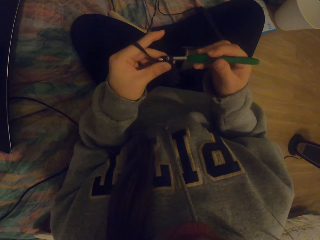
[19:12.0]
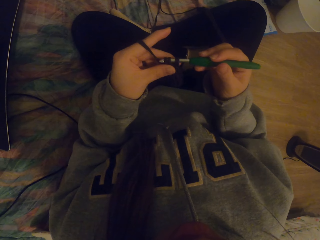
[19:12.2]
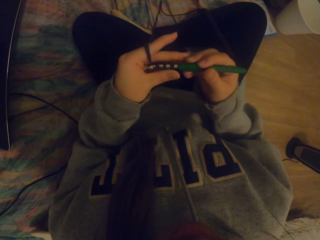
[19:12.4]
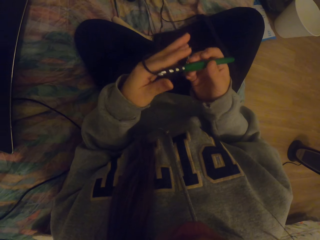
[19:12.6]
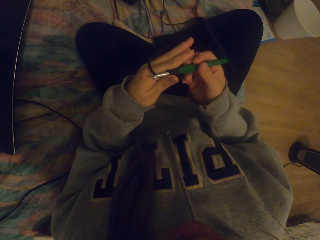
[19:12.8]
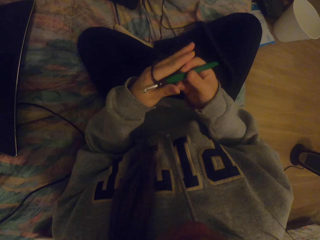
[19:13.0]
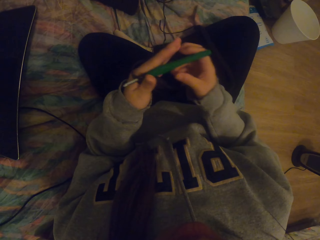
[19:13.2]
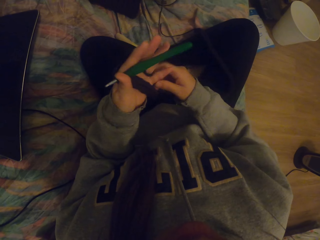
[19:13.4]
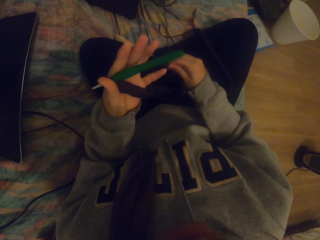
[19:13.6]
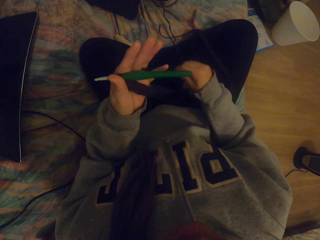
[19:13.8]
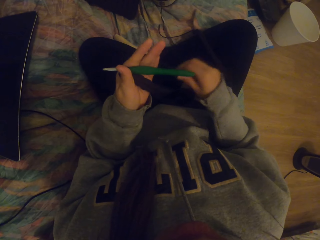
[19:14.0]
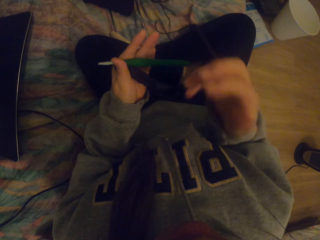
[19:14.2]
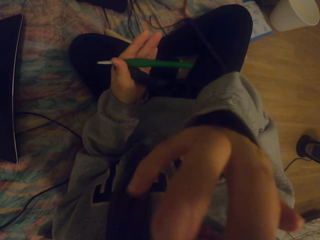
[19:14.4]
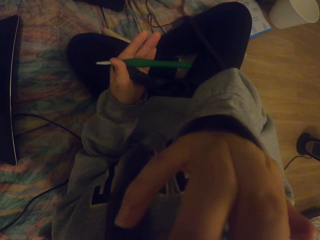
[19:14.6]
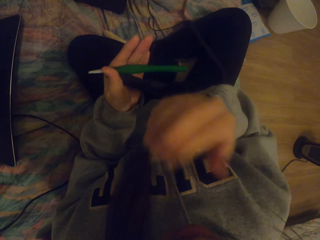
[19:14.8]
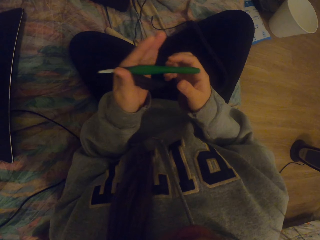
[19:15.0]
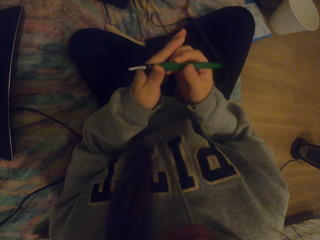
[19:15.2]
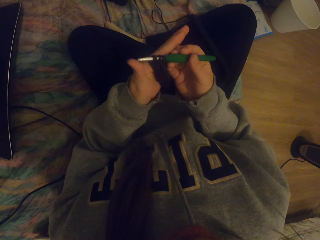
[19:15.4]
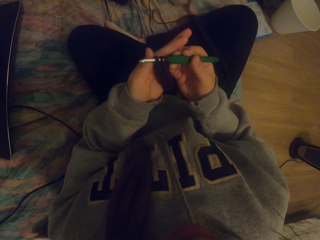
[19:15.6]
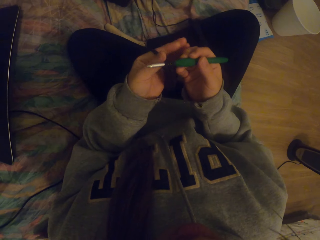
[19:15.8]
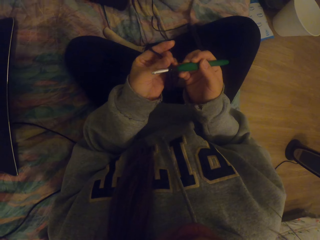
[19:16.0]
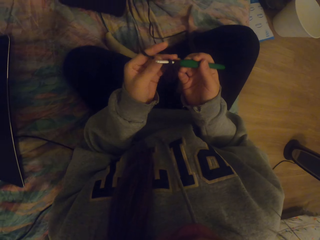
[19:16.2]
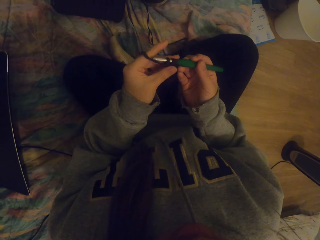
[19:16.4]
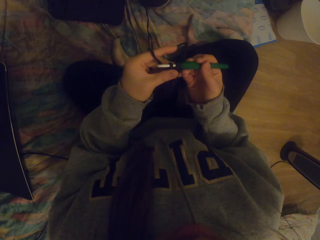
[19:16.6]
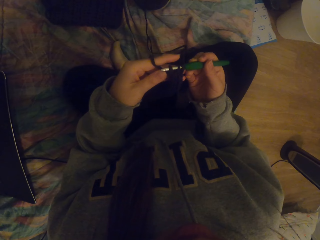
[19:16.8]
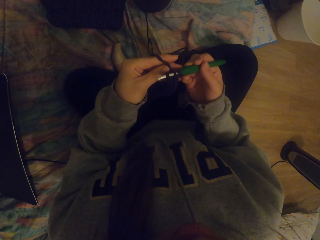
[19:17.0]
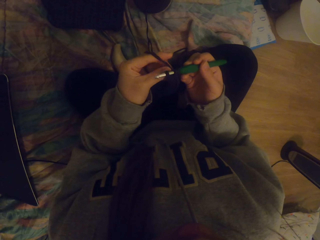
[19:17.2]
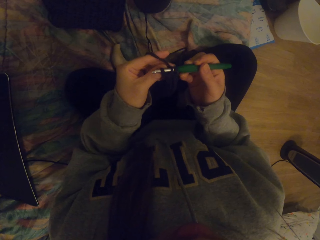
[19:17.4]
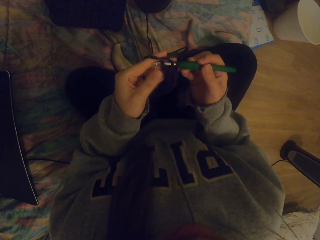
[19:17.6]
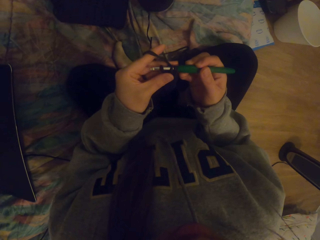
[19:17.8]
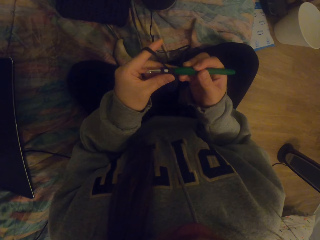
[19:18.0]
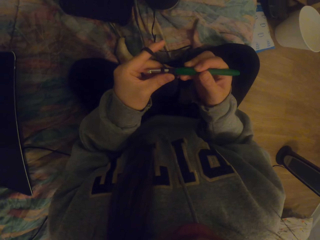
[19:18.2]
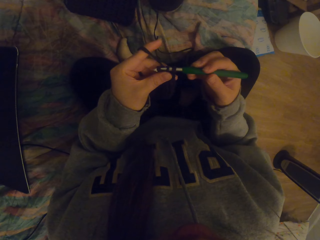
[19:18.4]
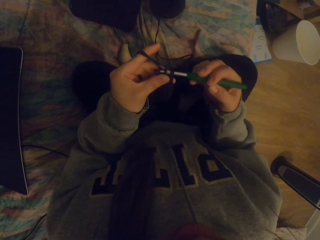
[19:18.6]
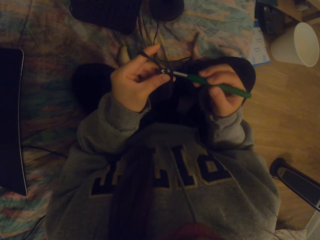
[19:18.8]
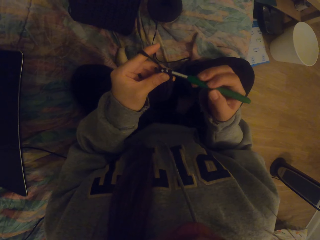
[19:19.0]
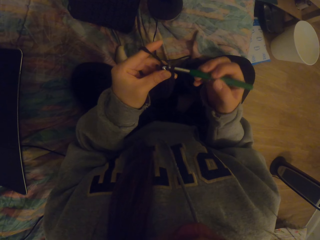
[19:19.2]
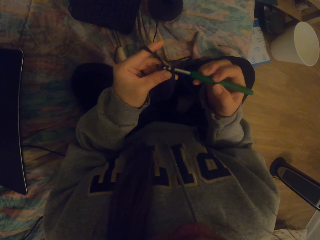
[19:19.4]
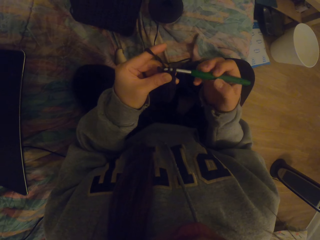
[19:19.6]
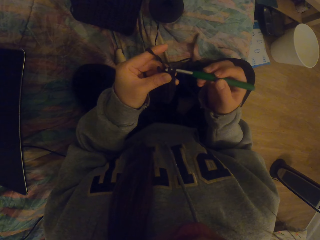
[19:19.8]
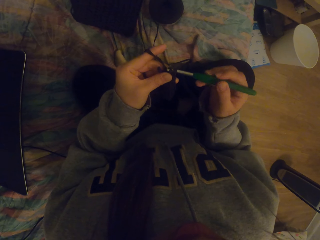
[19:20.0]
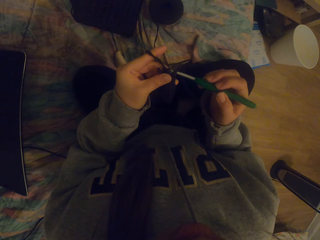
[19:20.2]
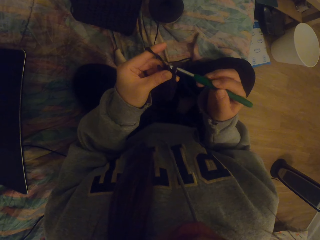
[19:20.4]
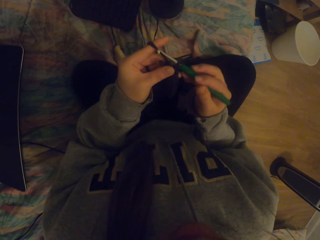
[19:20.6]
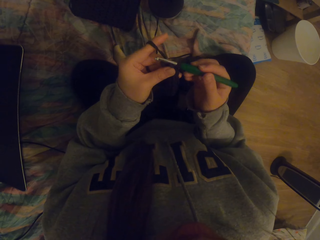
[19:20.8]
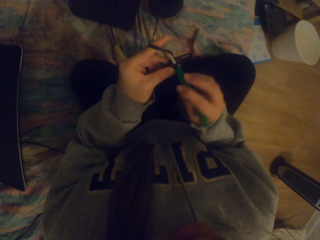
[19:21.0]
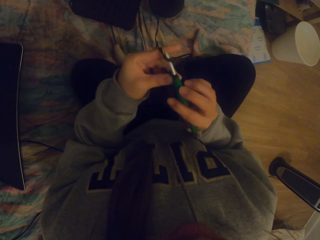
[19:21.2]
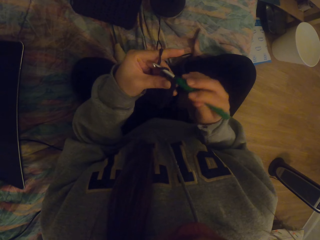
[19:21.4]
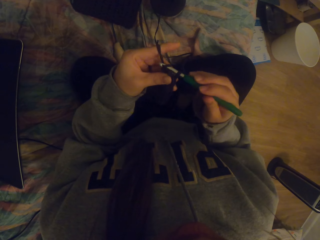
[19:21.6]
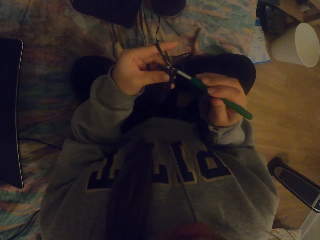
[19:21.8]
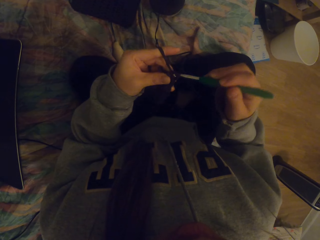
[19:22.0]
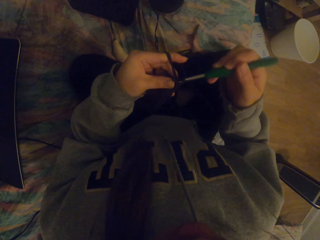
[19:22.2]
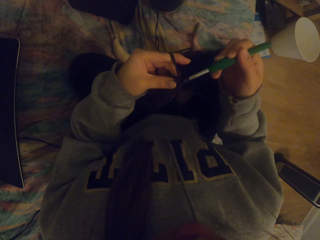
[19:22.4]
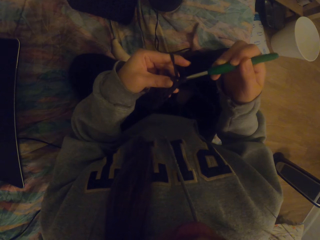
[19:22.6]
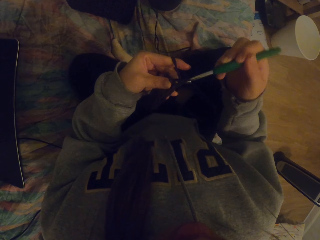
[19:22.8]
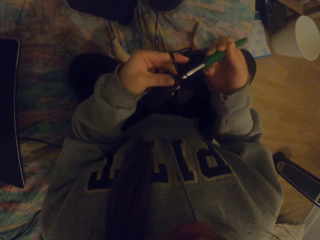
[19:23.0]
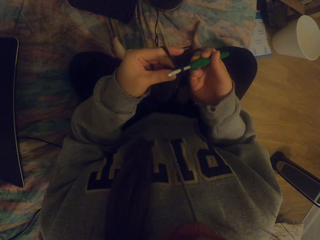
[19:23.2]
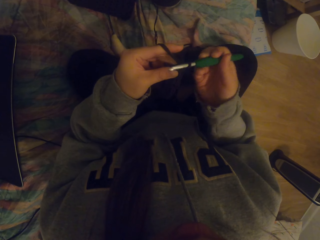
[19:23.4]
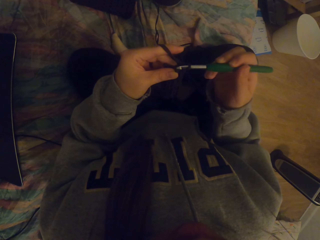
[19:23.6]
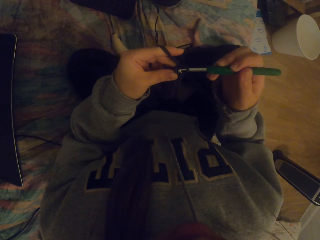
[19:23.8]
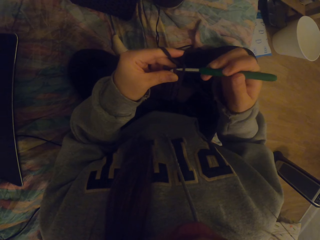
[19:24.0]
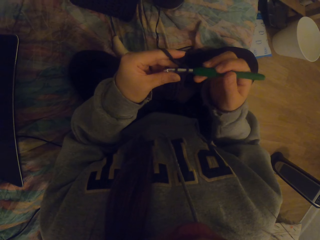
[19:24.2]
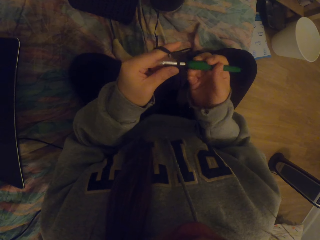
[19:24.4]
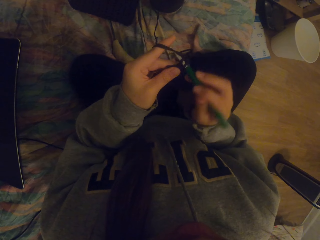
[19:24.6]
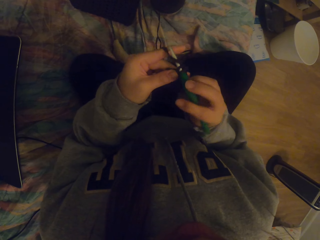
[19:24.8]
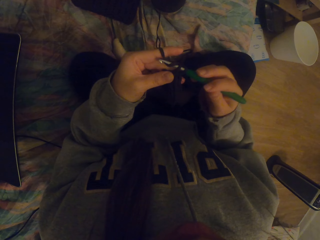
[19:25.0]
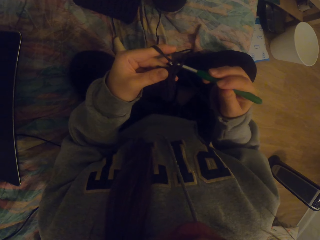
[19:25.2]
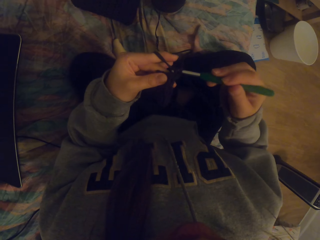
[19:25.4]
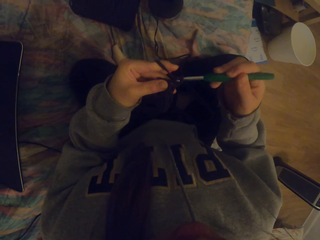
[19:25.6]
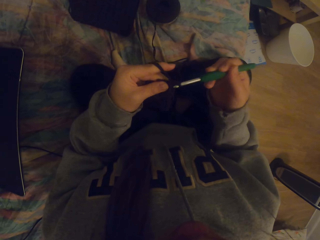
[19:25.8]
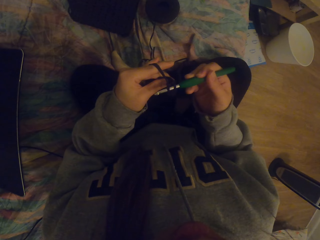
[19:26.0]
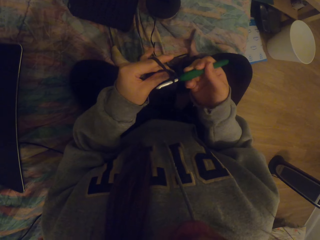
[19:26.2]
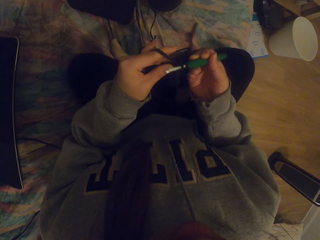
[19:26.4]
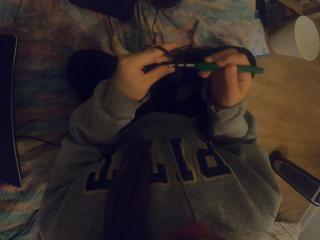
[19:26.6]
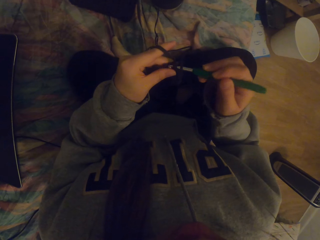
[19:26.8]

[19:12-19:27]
The camera wearer pulls thread with the right hand. They lift the right hand. They itch the face. They lower the right hand. They crochet with a crochet hook. They adjust the thread on the crochet. They crochet fabric.

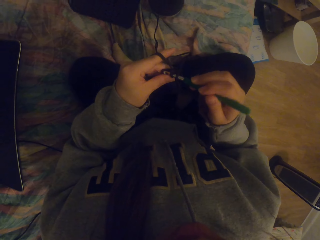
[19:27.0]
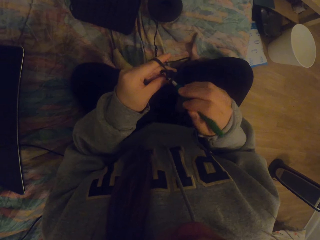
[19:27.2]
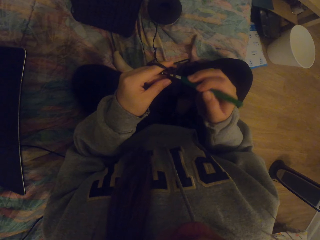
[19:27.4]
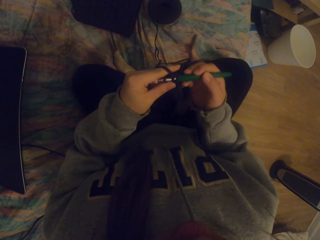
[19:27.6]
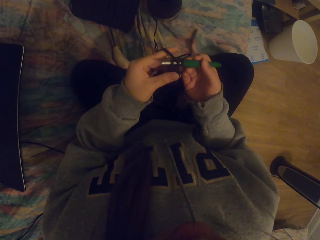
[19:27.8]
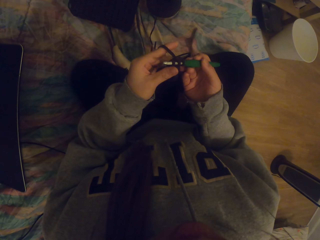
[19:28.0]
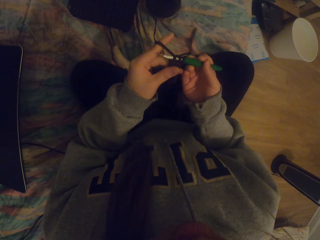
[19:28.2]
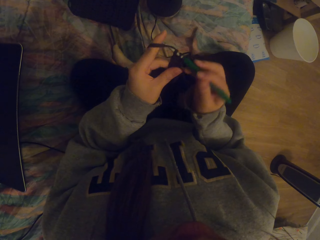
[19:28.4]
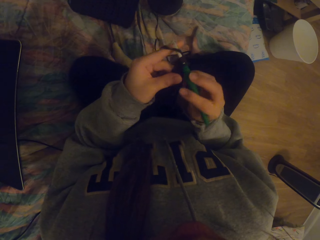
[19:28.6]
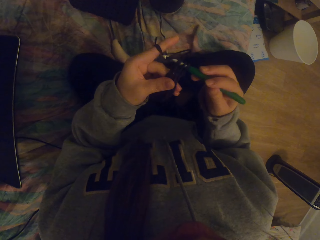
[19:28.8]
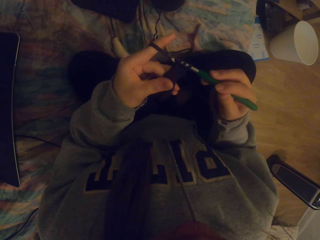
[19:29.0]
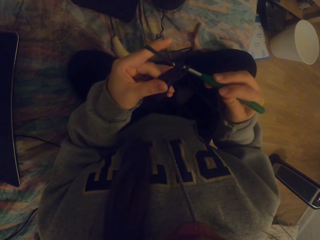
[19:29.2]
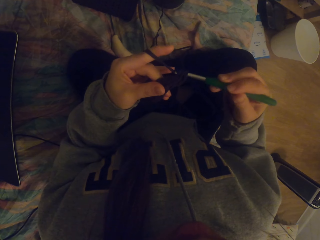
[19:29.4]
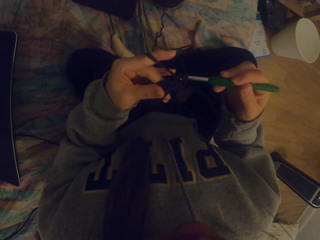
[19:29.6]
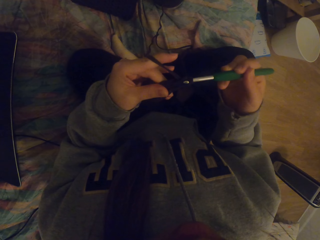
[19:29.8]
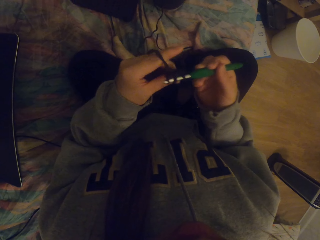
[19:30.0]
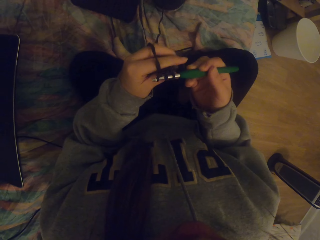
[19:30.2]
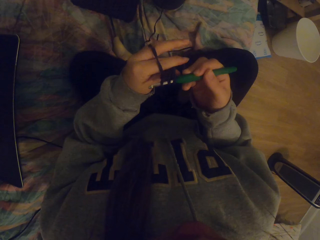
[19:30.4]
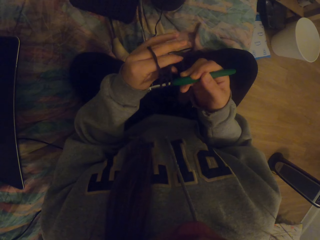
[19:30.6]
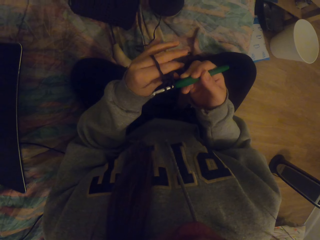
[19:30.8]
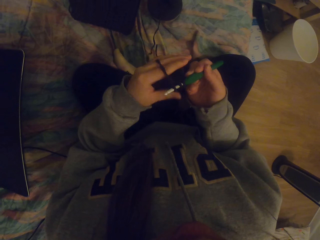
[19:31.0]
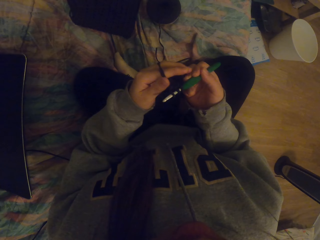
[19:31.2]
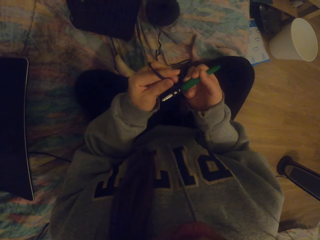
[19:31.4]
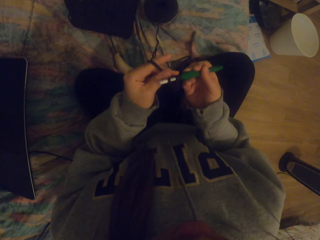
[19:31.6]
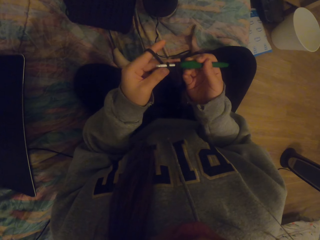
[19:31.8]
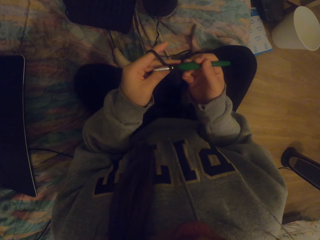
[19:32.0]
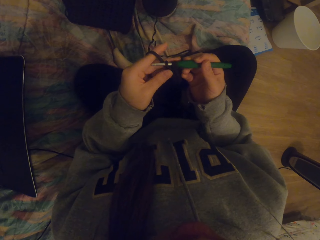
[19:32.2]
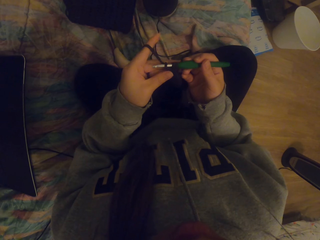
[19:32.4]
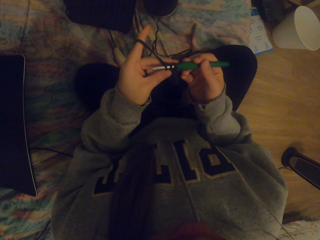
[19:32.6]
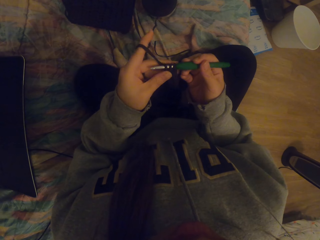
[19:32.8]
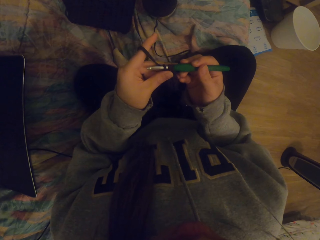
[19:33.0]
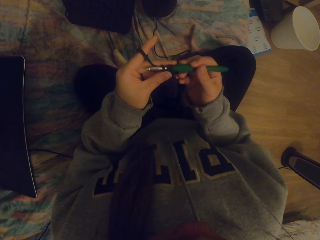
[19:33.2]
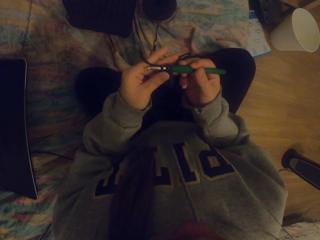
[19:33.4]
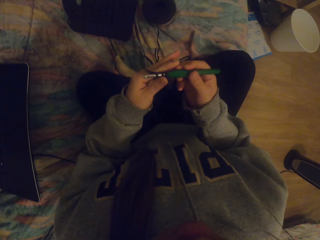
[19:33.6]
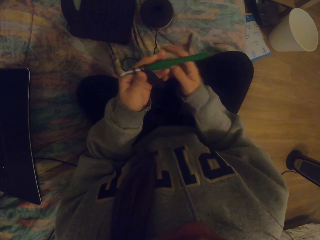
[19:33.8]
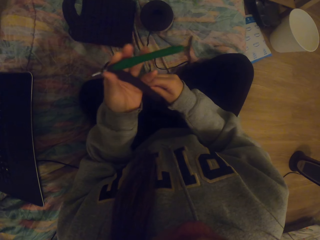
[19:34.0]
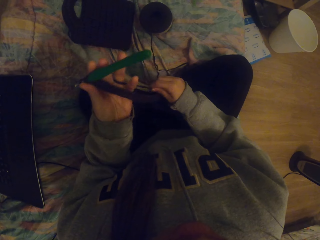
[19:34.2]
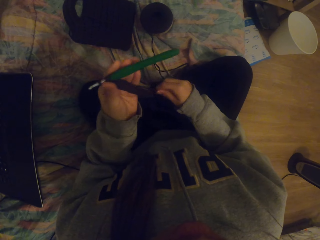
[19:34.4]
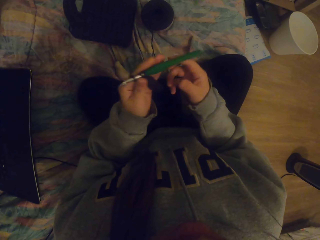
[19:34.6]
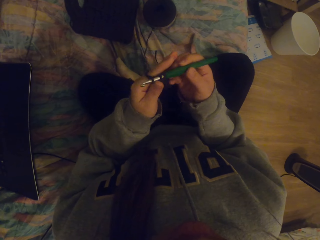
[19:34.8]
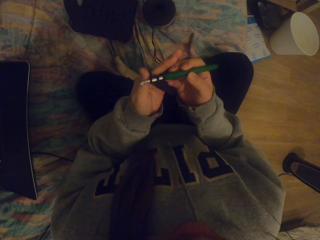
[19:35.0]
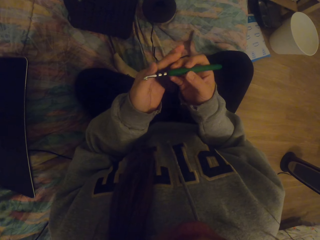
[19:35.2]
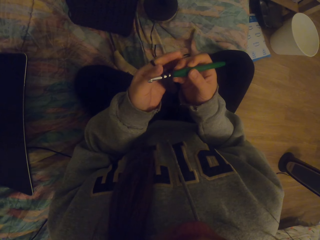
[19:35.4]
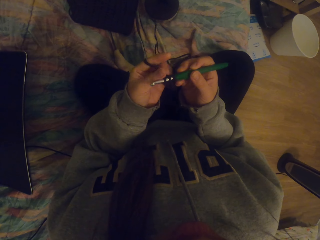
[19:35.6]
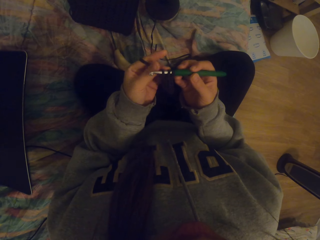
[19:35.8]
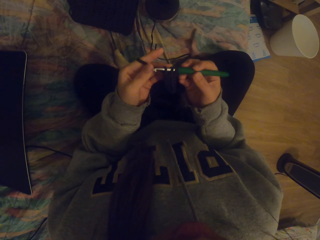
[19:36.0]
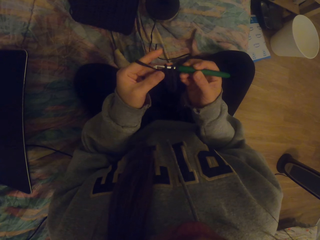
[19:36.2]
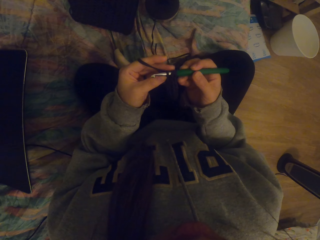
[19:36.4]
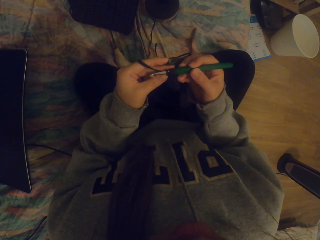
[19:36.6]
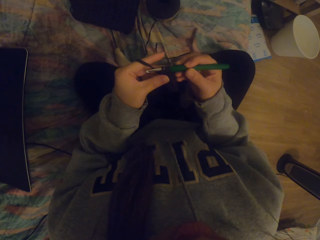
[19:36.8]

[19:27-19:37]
The camera wearer straightens the fabric on the crochet. They straighten the knitted fabric with the right hand.
